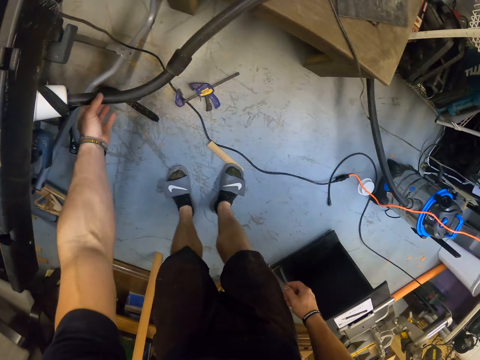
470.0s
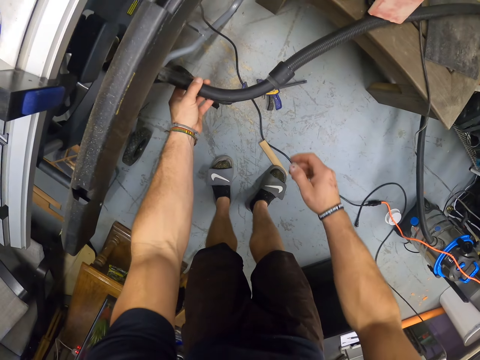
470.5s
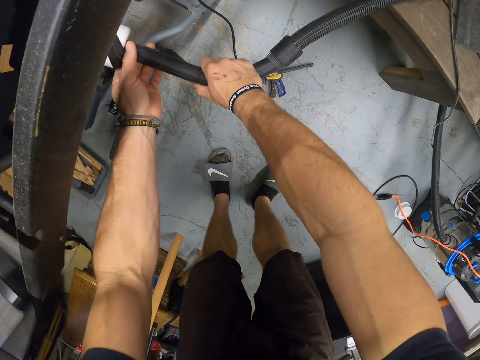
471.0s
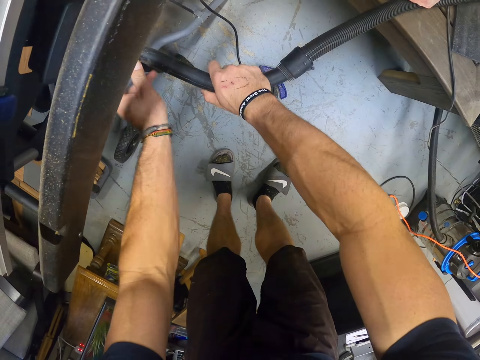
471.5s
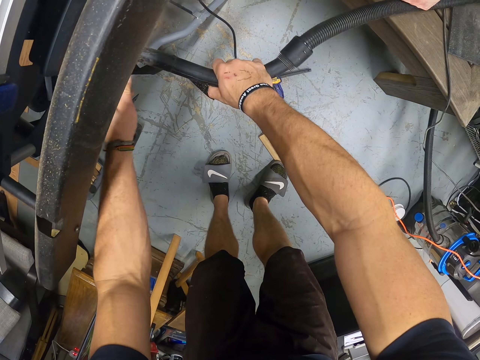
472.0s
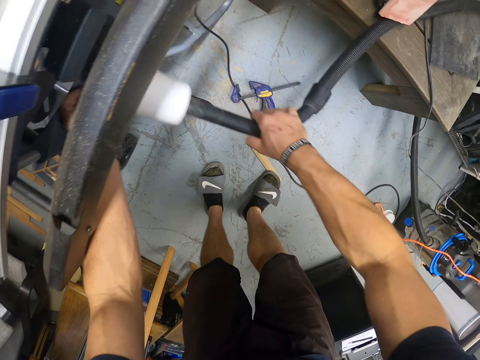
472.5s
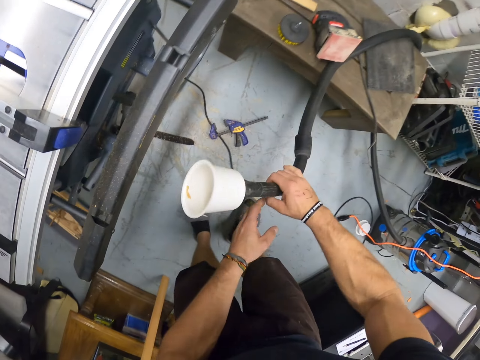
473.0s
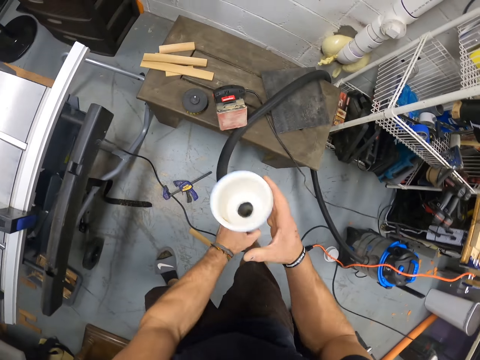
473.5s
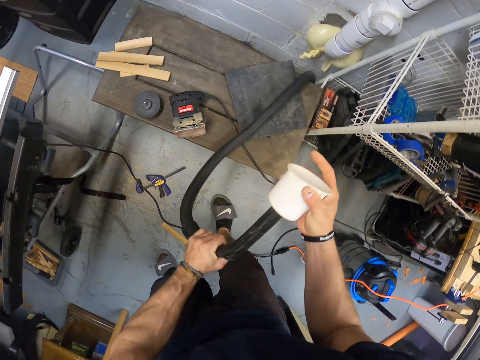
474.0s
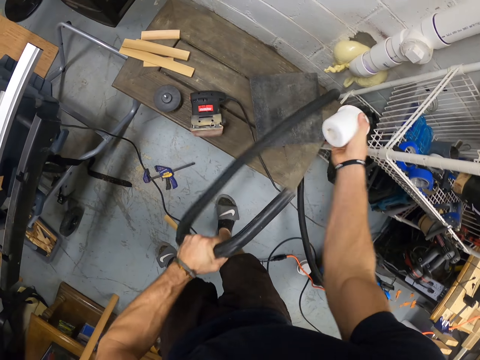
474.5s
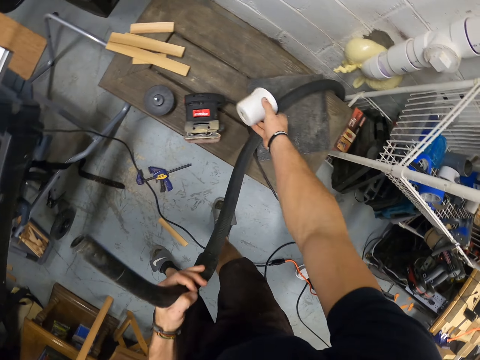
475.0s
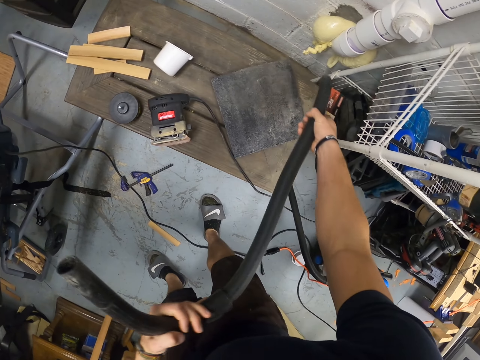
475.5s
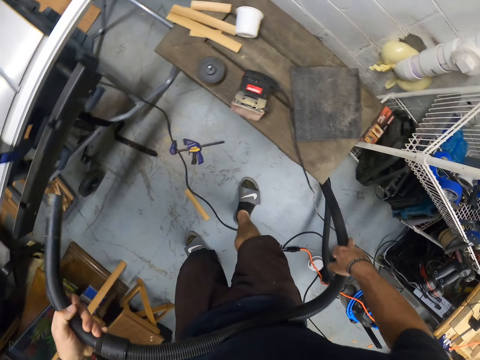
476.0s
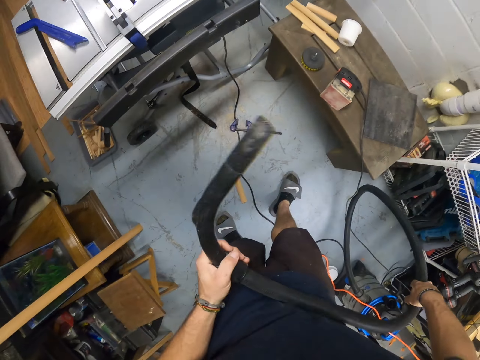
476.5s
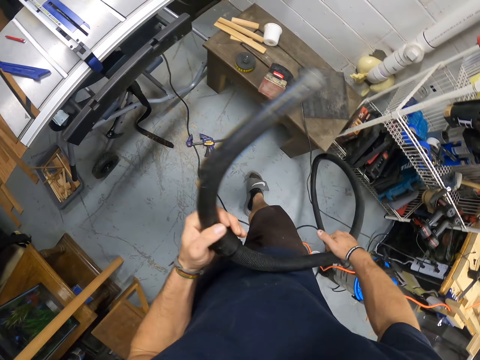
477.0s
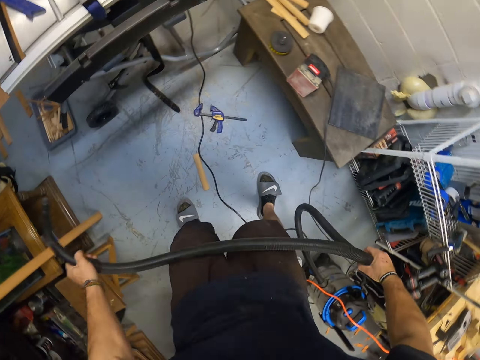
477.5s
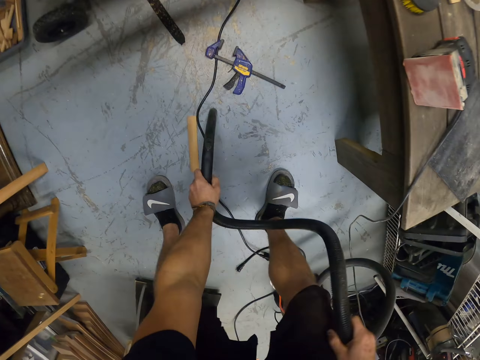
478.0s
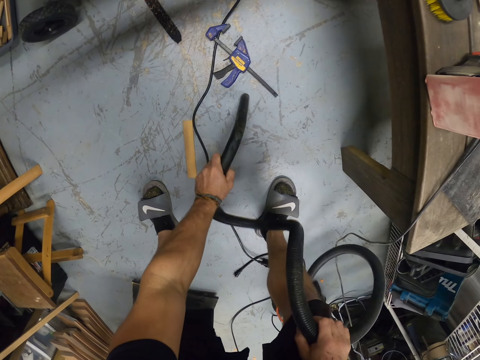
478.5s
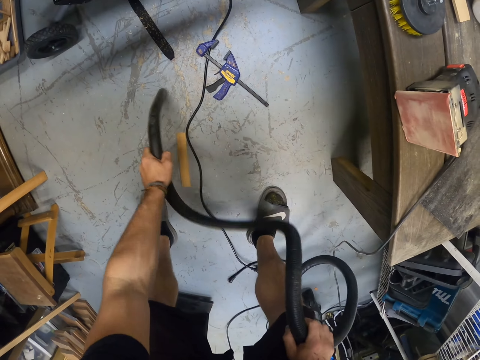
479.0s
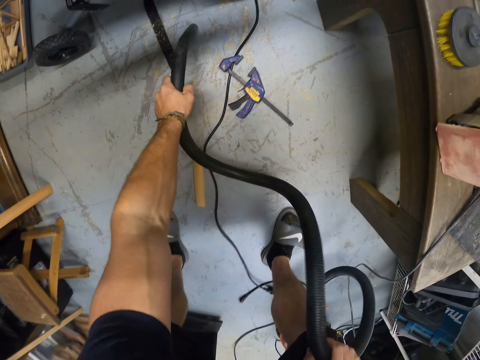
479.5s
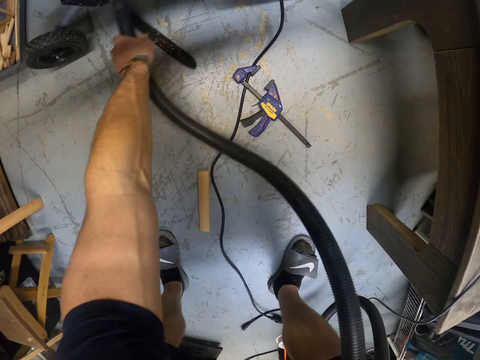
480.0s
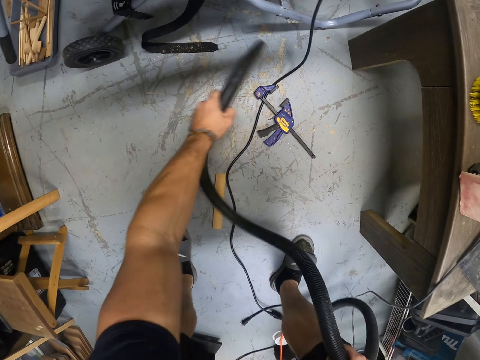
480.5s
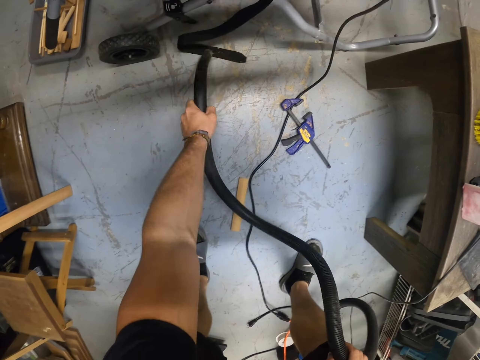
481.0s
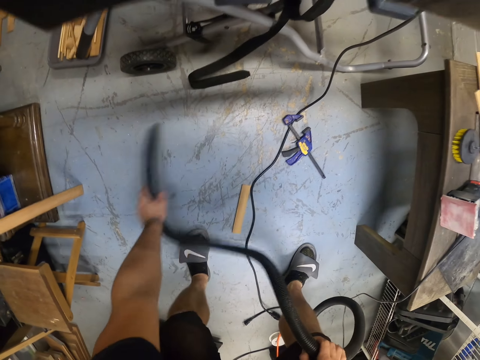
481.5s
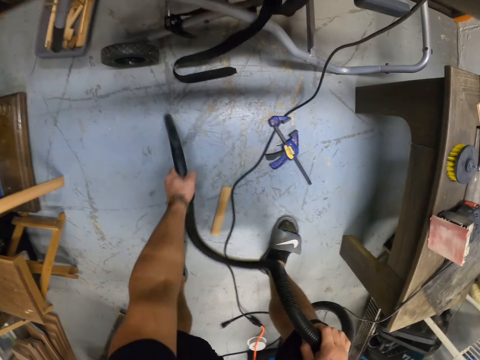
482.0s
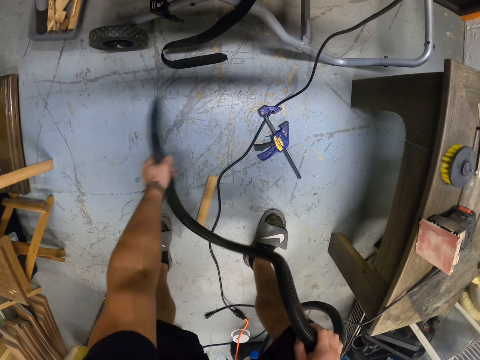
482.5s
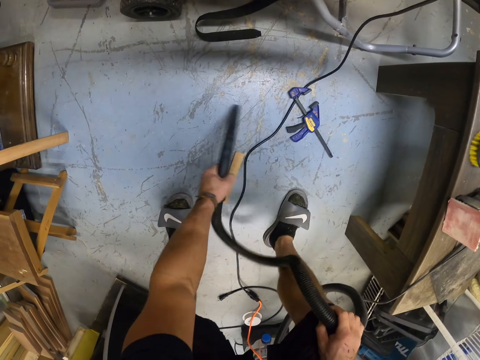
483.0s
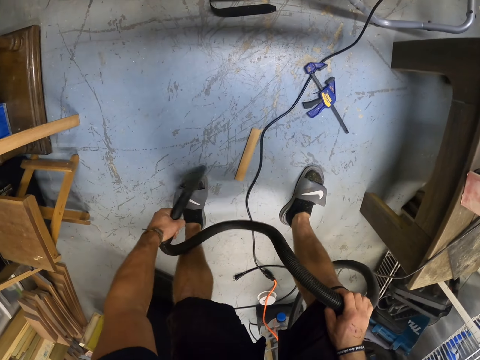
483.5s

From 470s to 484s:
The camera wearer detaches a vacuum hose from the table saw with his left hand. He holds the vacuum hose in the table saw with his right hand. He removes the vacuum hose from the table saw with both hands. He removes the vacuum adapter from the vacuum hose with his right hand. He drops the vacuum adapter on the table with his right hand. He vacuums the floor with the vacuum hose in his left hand.

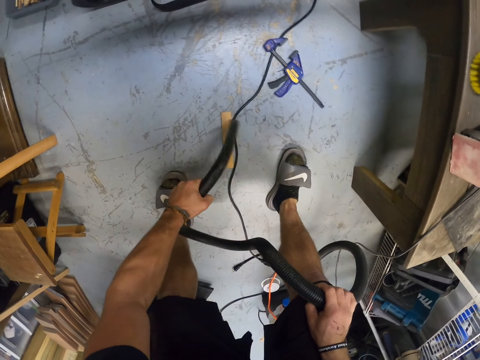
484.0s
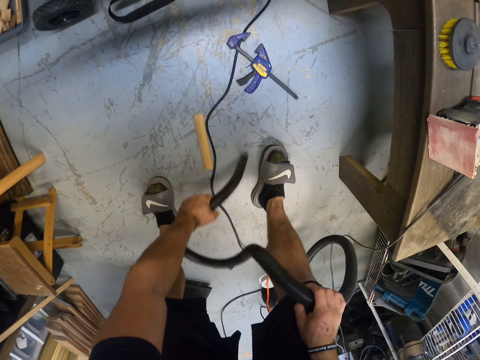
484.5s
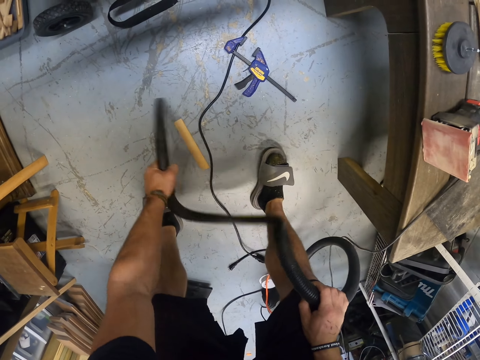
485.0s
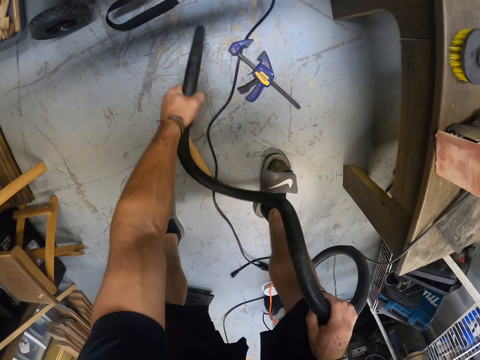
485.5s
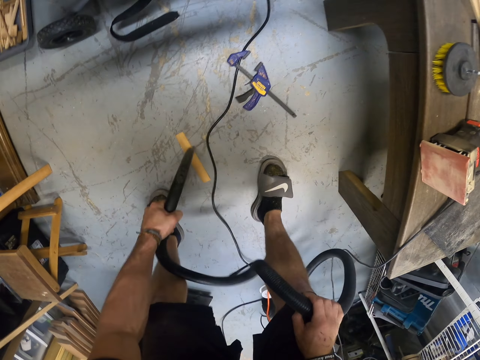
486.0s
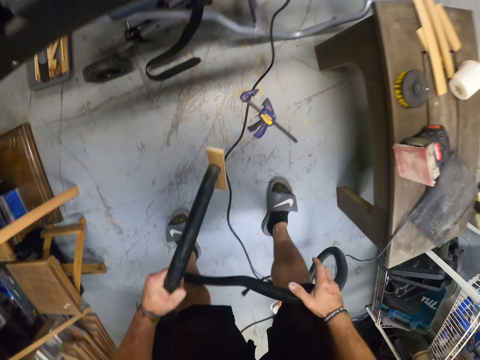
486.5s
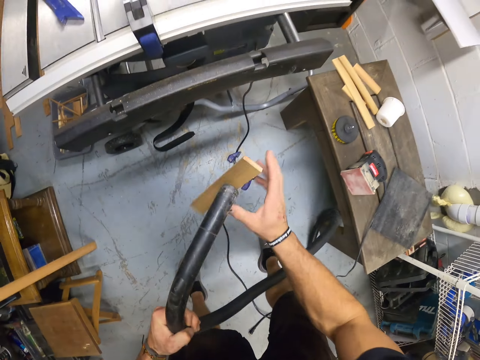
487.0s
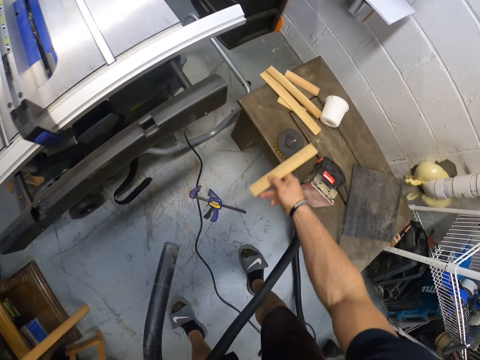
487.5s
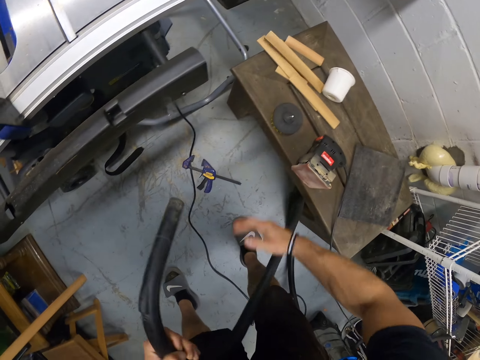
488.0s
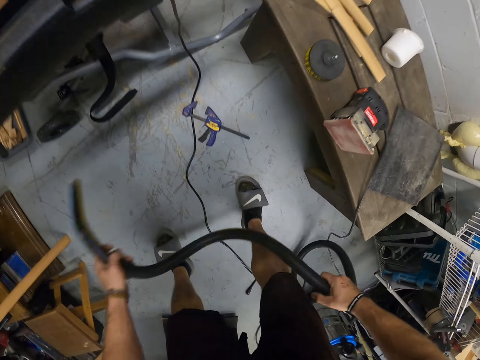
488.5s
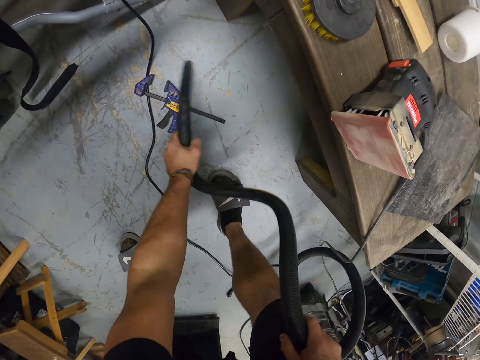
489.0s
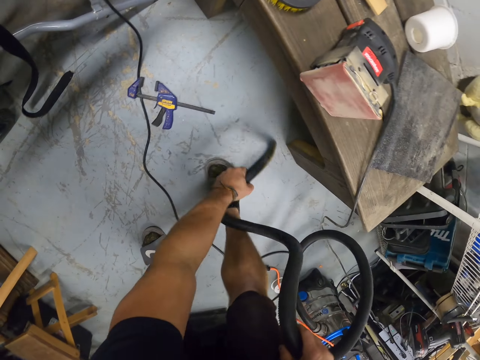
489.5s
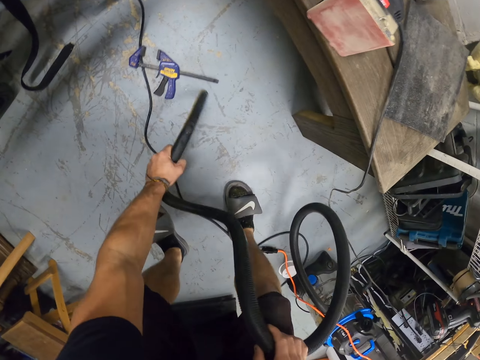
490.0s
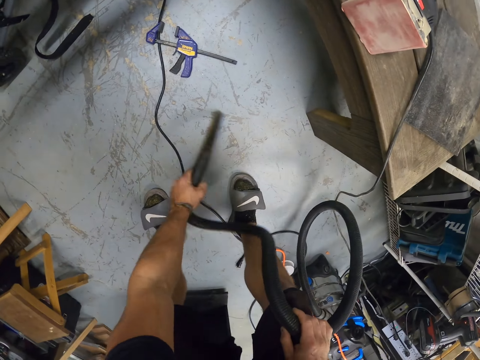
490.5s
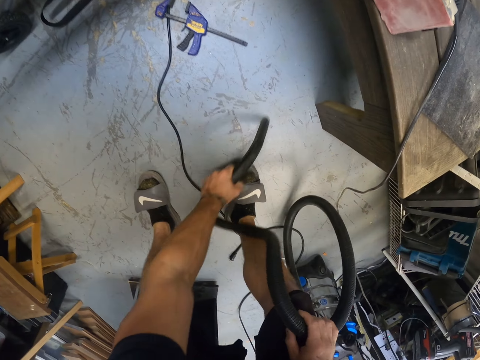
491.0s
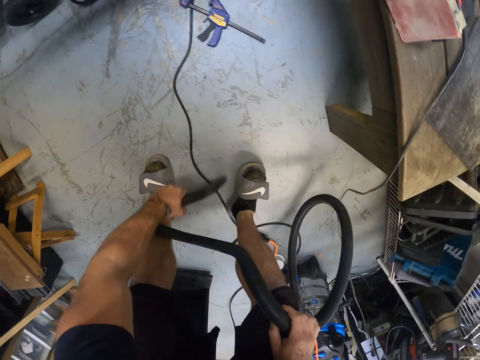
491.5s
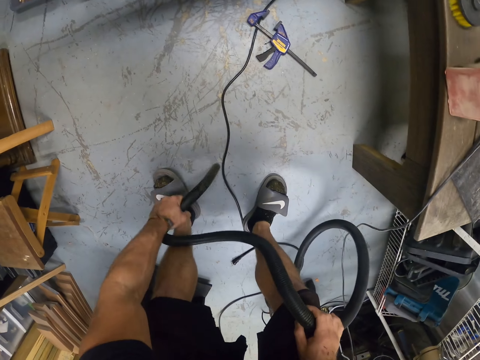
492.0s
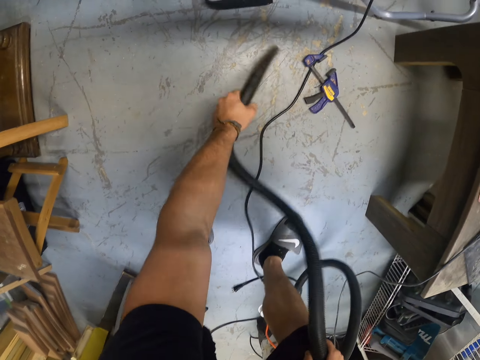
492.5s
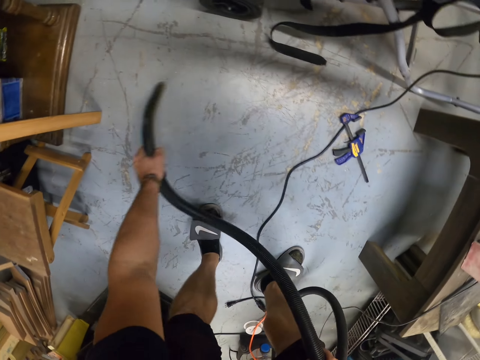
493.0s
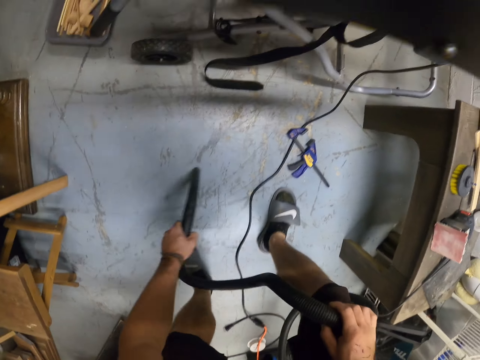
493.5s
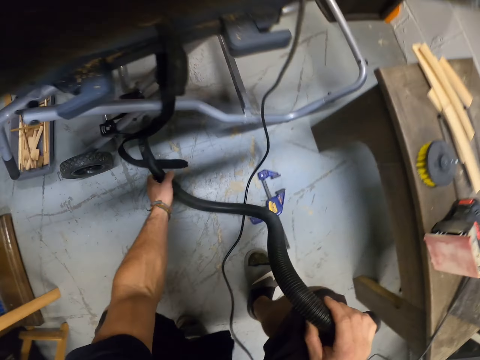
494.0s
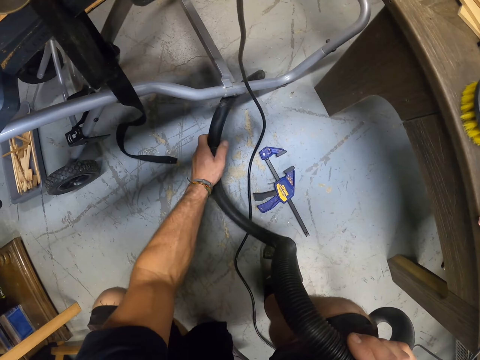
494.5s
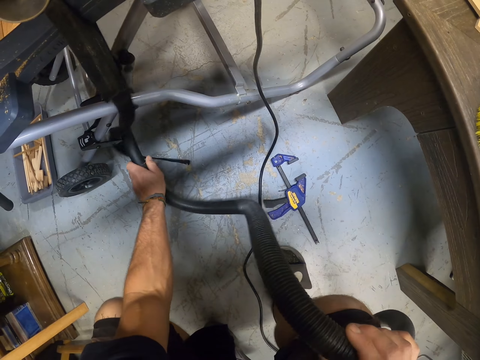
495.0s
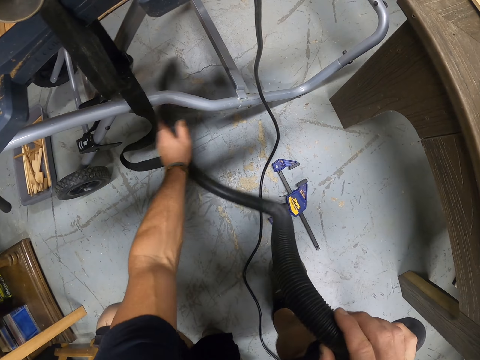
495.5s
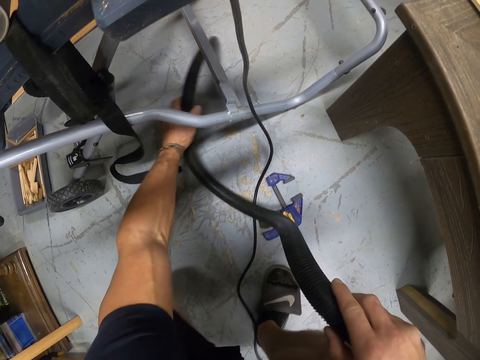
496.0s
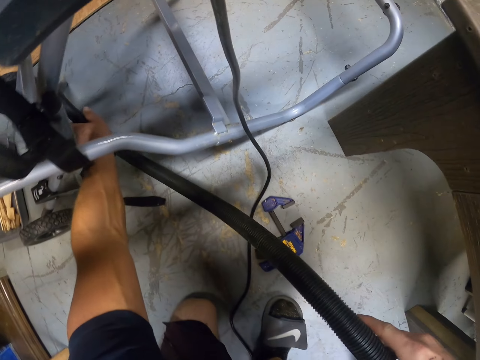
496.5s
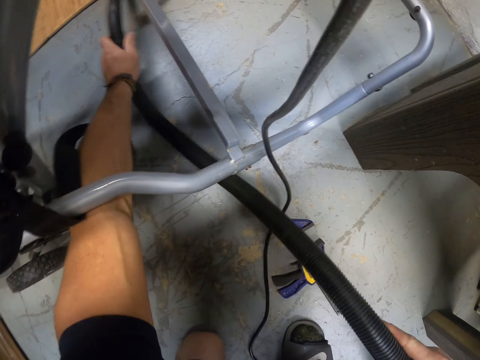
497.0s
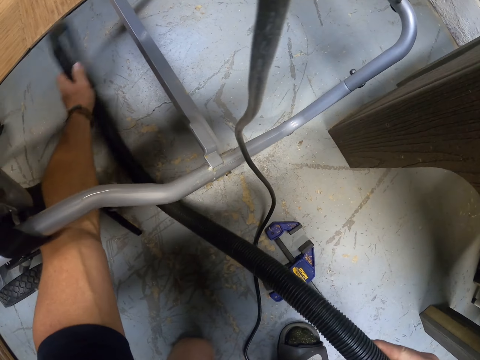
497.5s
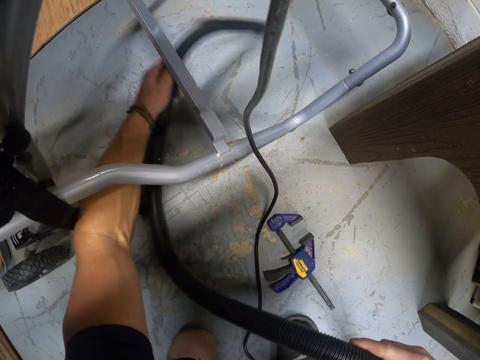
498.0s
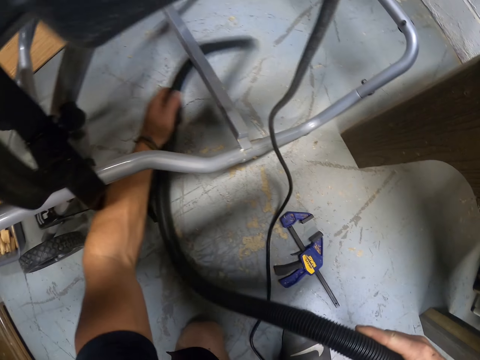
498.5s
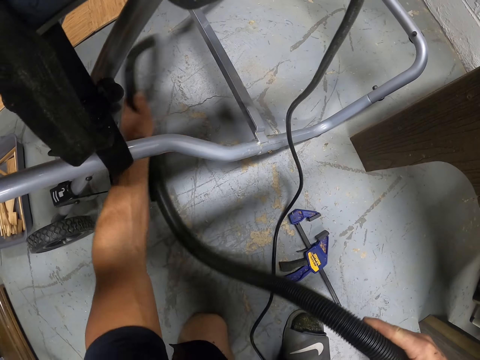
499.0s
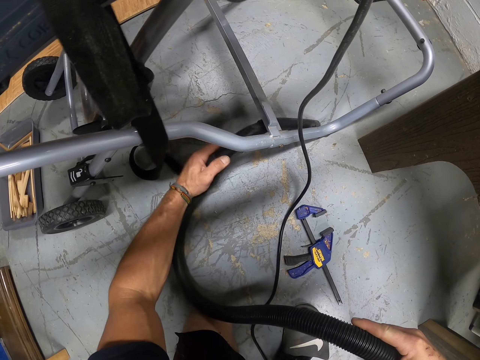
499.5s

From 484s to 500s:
The camera wearer picks up a plank on the floor with the vacuum hose in his left hand. He removes the plank on the vacuum hose with his right hand. He drops the plank on the table in the workshop. He holds the vacuum hose with his right hand. He vacuums the floor with the vacuum hose in his left hand.
